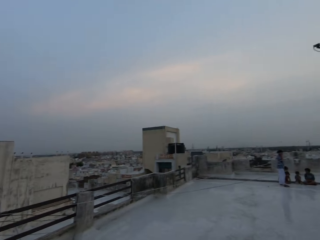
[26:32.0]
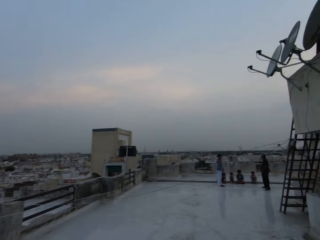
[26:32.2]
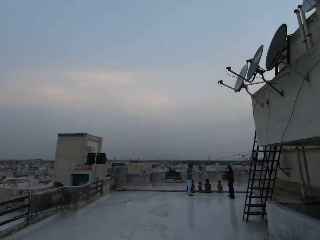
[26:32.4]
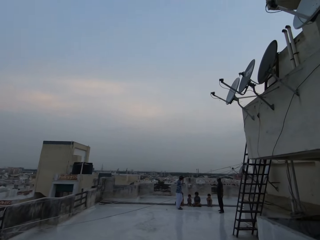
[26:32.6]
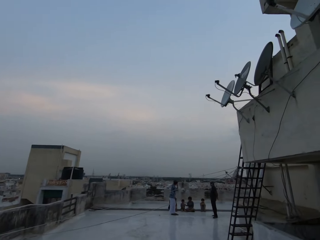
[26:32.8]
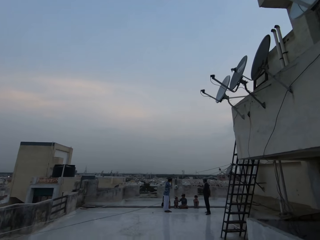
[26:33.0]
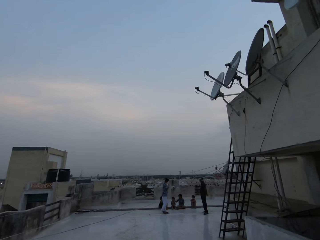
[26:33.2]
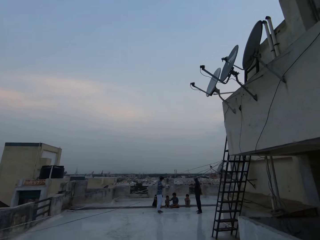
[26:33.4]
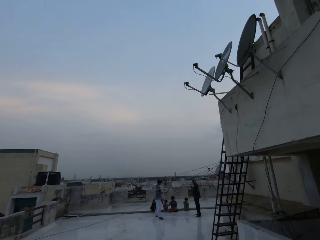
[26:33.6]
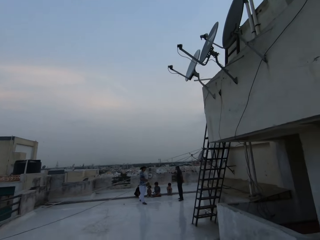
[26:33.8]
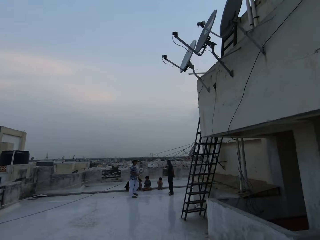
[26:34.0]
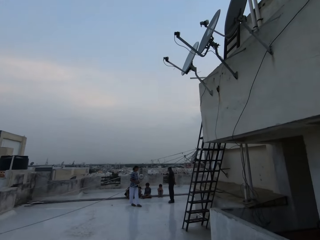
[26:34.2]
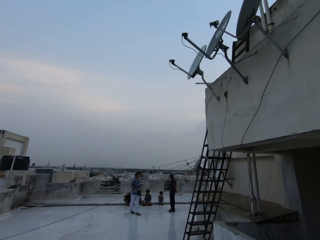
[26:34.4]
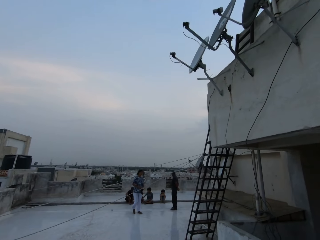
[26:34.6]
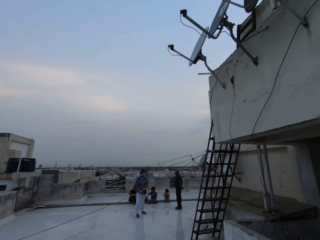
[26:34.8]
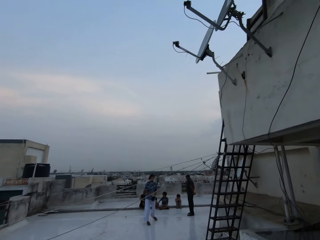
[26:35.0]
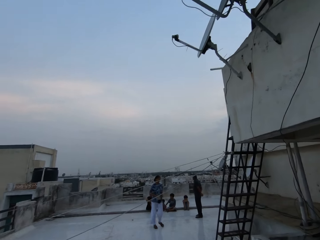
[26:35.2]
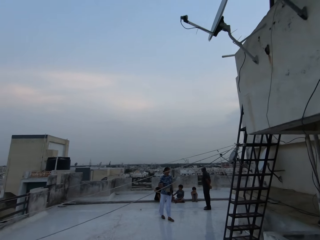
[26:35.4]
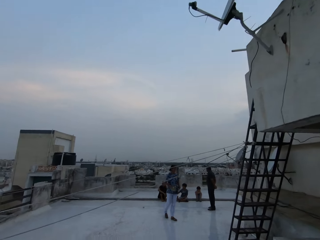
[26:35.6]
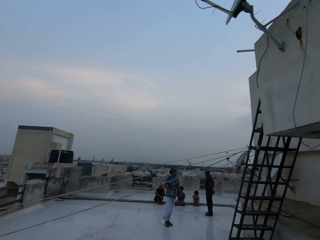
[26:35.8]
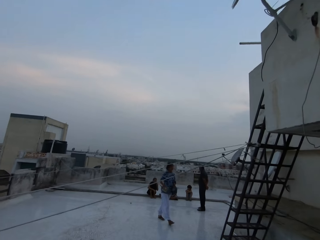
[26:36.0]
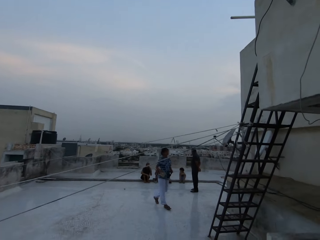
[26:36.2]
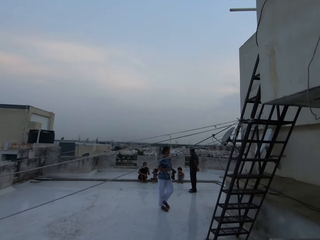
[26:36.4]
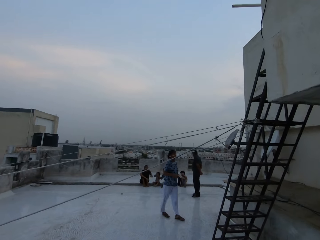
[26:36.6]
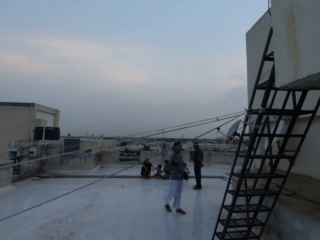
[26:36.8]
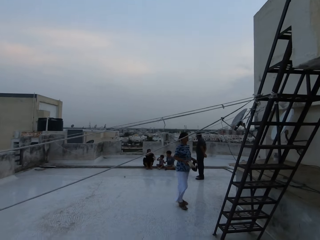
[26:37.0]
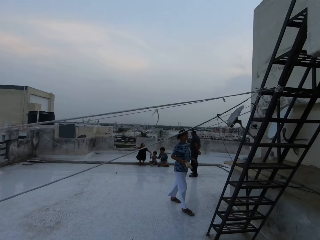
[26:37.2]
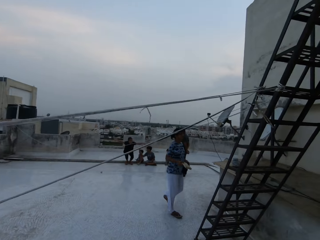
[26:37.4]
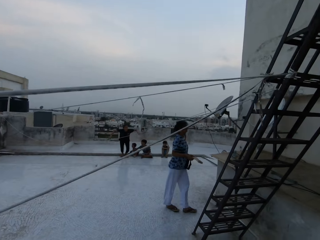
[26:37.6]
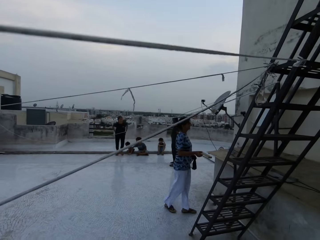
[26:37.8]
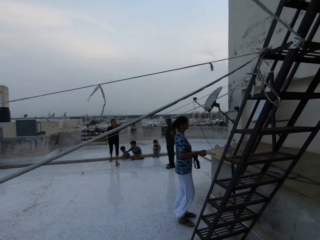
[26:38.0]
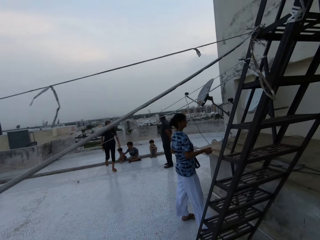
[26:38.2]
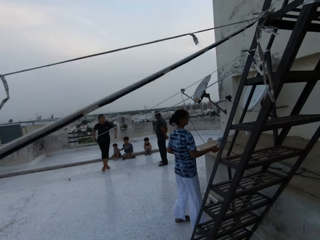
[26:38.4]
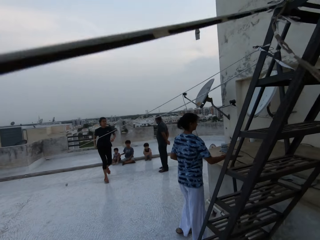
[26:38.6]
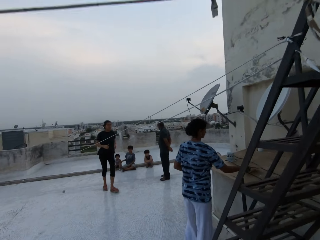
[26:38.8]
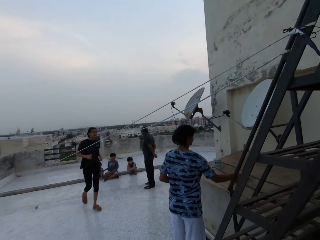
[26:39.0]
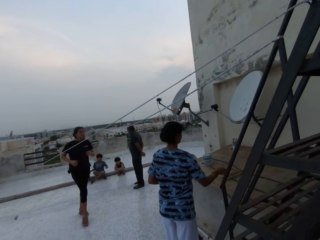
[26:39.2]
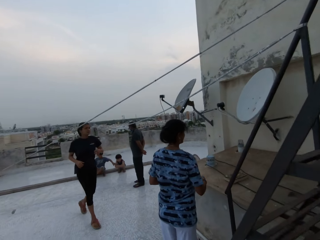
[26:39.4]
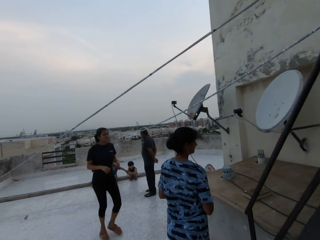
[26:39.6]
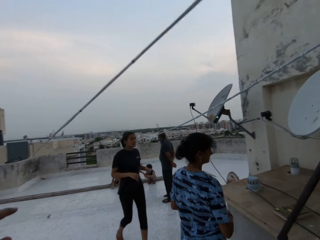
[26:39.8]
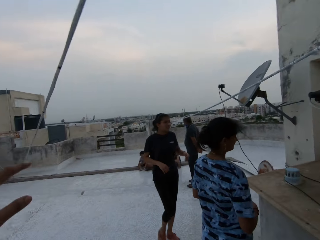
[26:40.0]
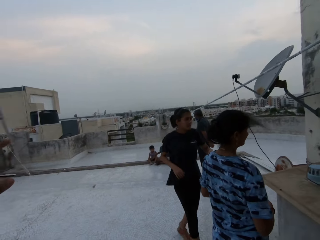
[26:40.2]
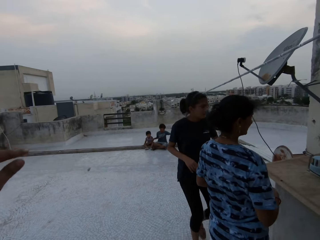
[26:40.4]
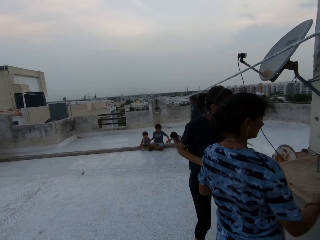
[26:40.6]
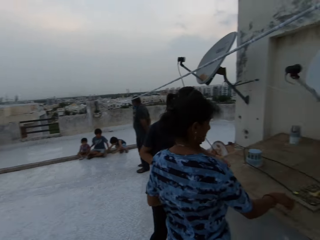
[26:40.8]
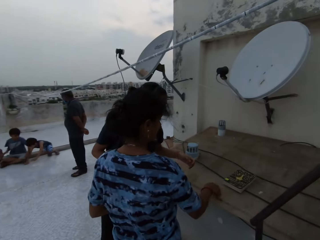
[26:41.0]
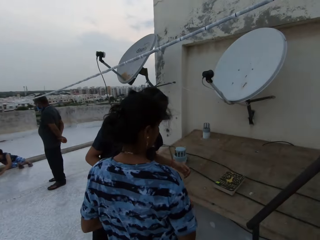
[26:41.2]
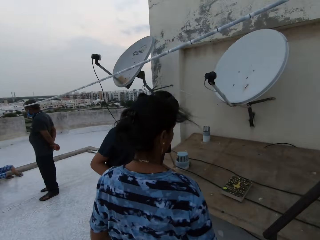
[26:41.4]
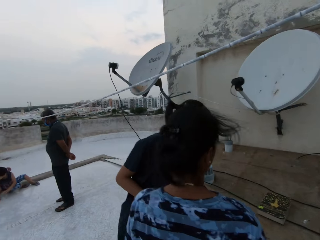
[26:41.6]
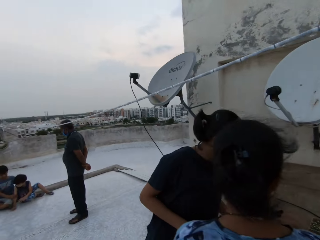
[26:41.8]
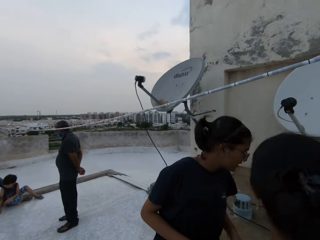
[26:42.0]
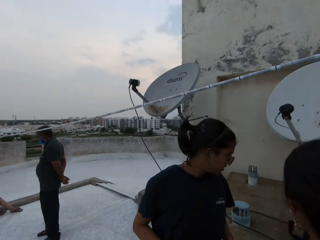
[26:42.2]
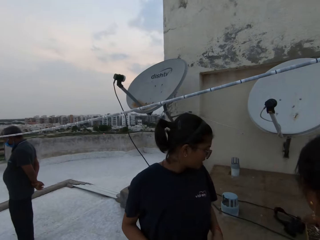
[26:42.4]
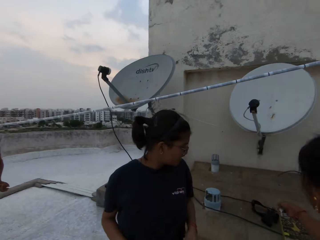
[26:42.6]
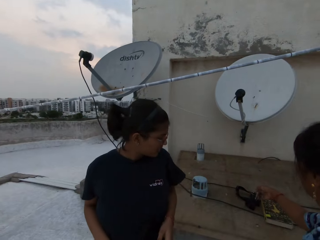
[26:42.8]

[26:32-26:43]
The camera wearer looks around a compound. They walk in the compound. A woman walks on the compound. The camera wearer converses with the woman. The woman drops the book in her right hand on a table. Another woman converses with the first woman.

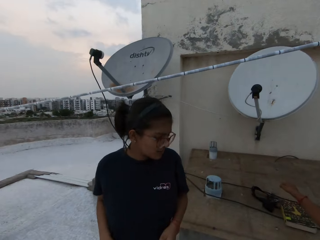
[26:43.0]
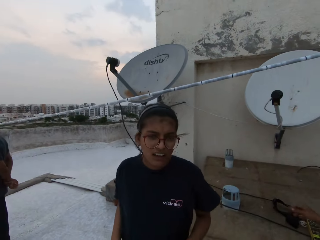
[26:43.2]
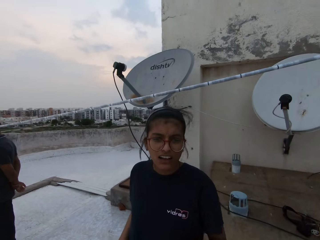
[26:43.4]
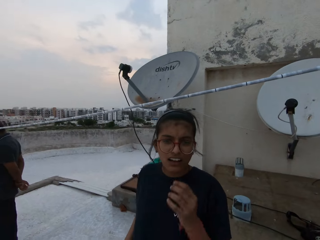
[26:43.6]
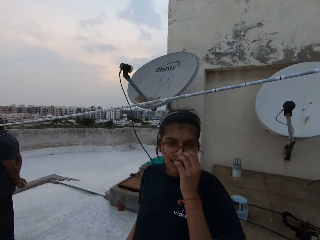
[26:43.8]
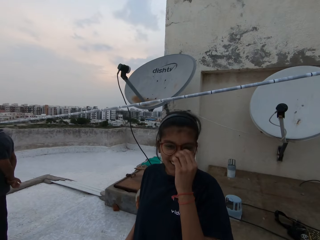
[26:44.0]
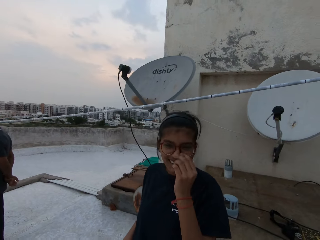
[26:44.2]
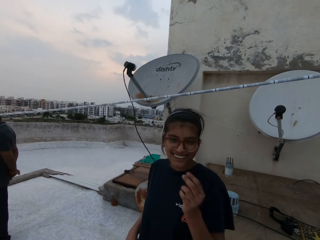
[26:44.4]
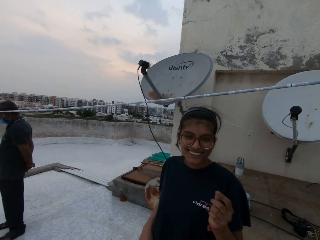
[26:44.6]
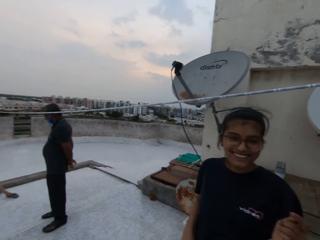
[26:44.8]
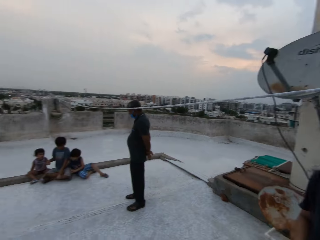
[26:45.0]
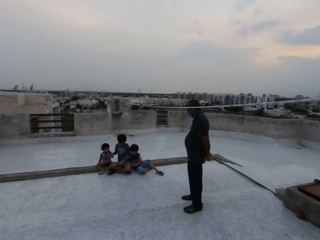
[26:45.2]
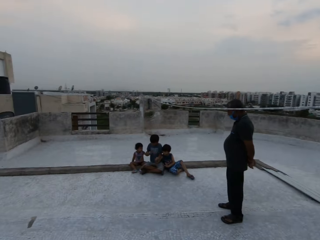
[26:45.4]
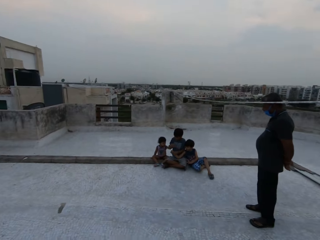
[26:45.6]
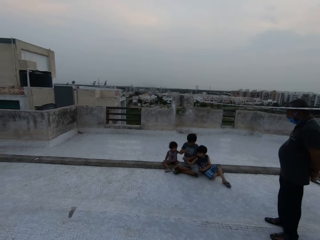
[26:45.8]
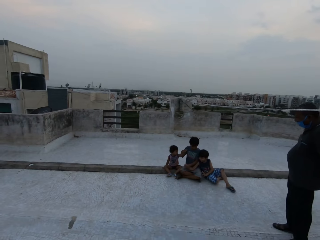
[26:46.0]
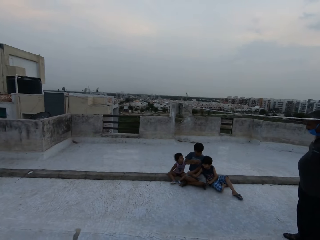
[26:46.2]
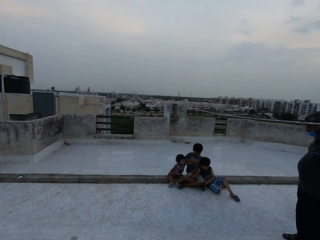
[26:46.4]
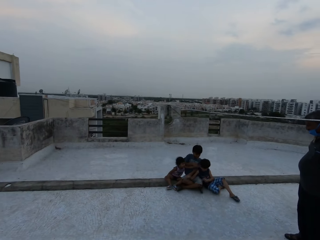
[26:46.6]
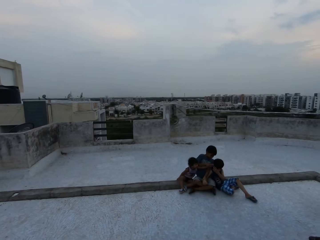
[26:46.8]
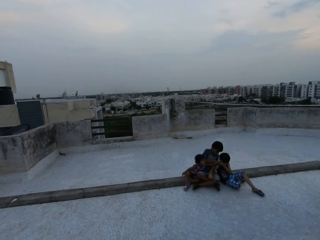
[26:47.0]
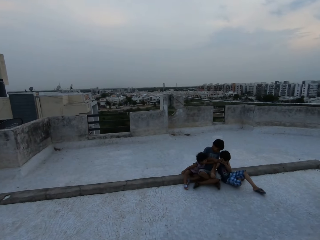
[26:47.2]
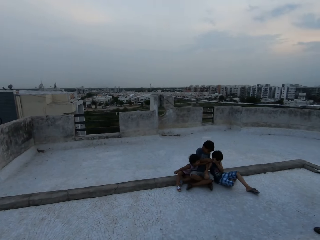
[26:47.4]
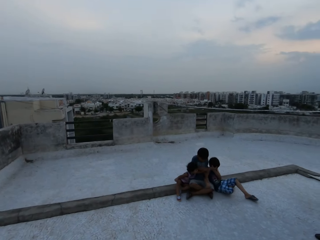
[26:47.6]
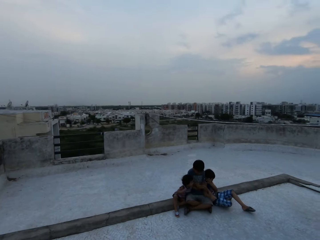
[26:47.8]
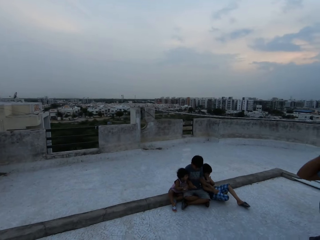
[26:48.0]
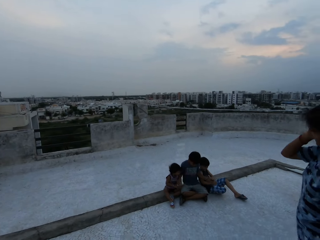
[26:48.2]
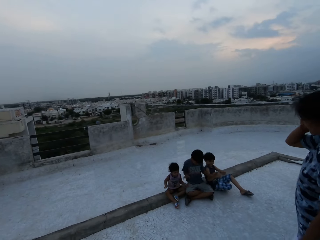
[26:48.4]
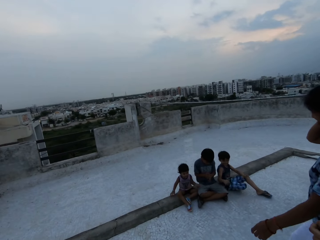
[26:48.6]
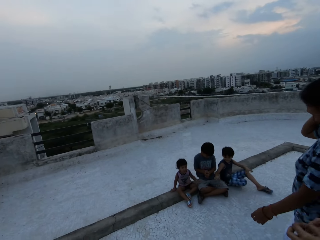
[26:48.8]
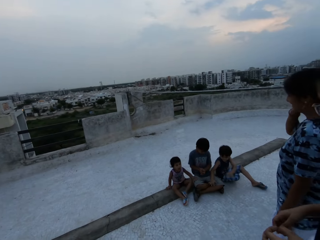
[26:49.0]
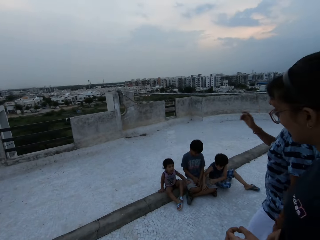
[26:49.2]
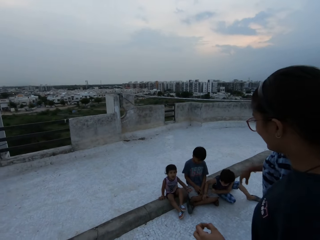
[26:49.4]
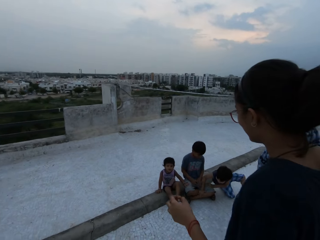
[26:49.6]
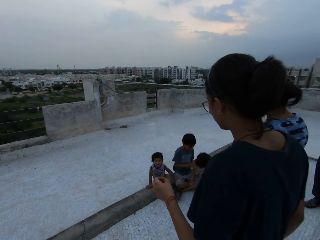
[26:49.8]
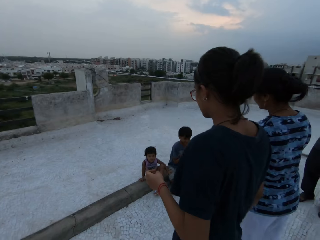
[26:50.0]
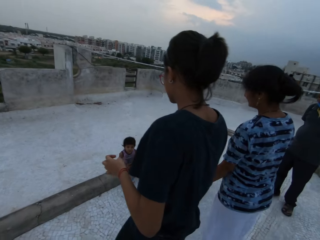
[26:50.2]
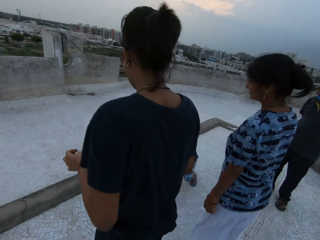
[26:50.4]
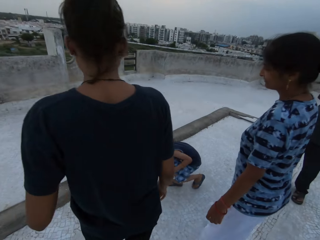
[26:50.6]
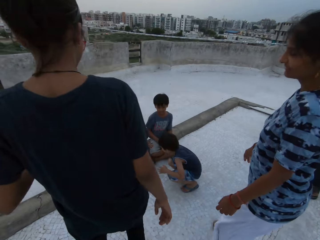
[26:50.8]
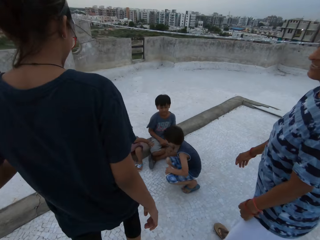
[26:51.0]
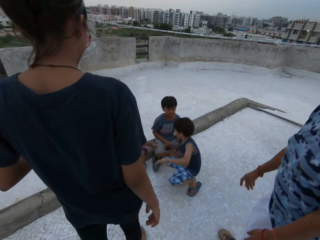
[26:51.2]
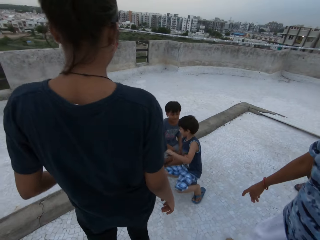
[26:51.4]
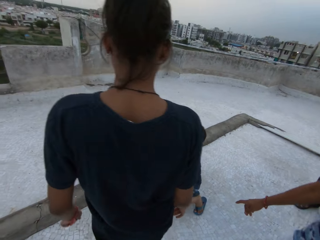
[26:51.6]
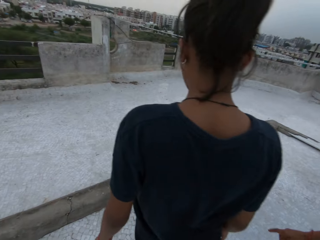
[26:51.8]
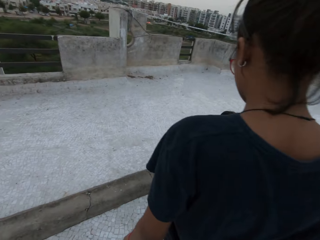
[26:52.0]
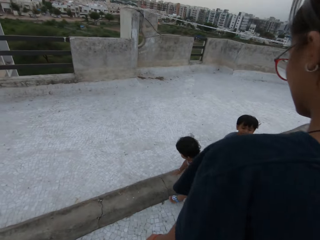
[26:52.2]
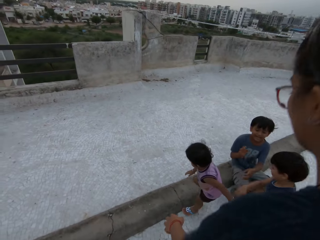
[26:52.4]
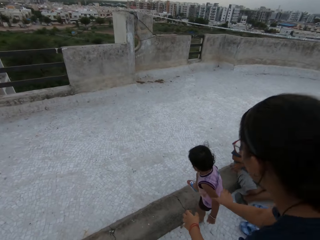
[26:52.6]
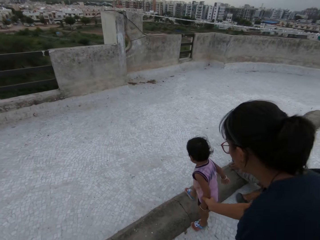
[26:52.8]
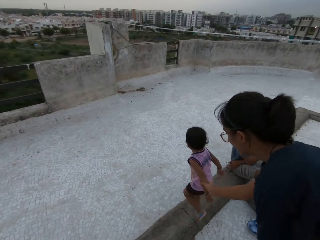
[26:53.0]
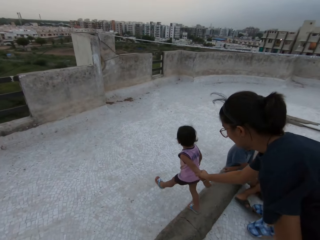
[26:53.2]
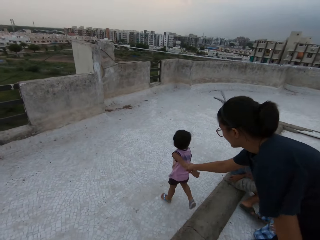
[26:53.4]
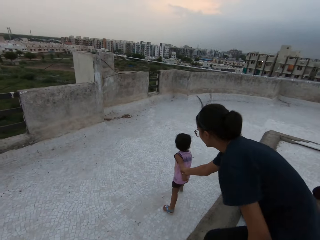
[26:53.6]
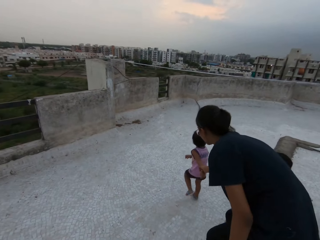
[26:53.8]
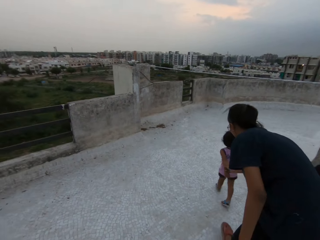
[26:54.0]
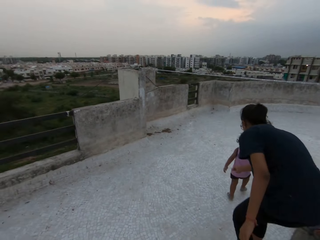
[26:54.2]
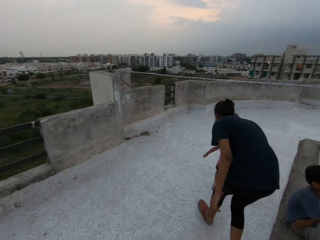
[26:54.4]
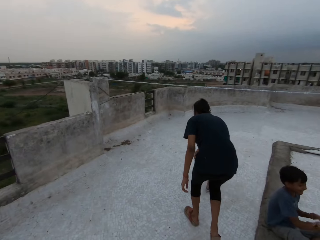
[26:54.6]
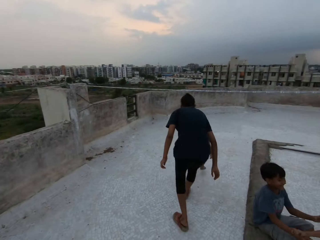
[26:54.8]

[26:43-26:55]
The camera wearer converses with a woman and another woman. They look at a person. The person touches her nose. The camera wearer looks around a compound. A boy plays with another boy and a baby. The camera wearer walks in the compound. The person looks at another person and a third person. A fourth person points at the third person. A fifth person walks in the compound. The first woman holds the left hand of the baby. The first person holds the fifth person.
